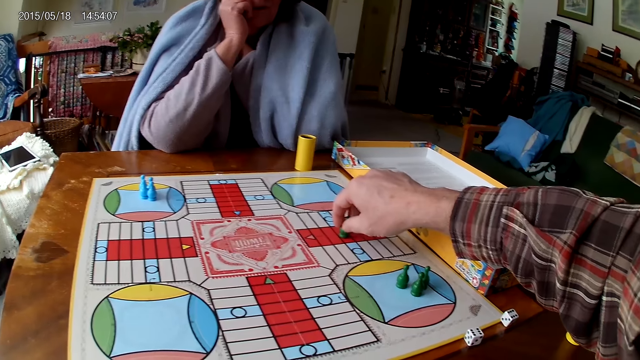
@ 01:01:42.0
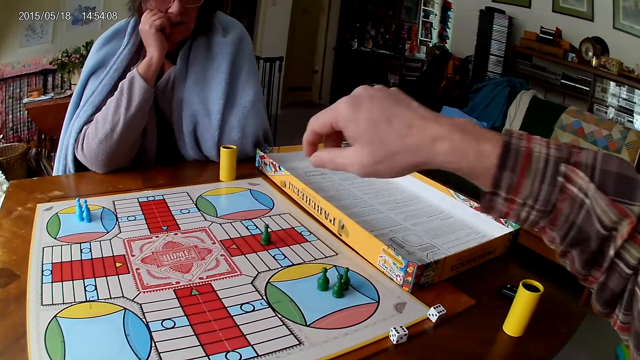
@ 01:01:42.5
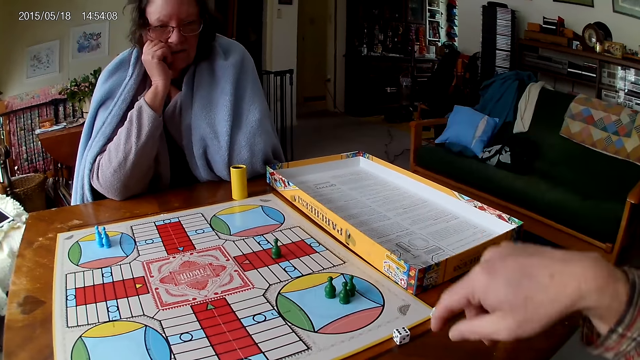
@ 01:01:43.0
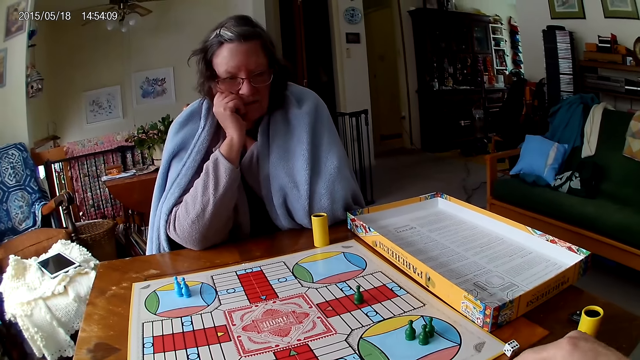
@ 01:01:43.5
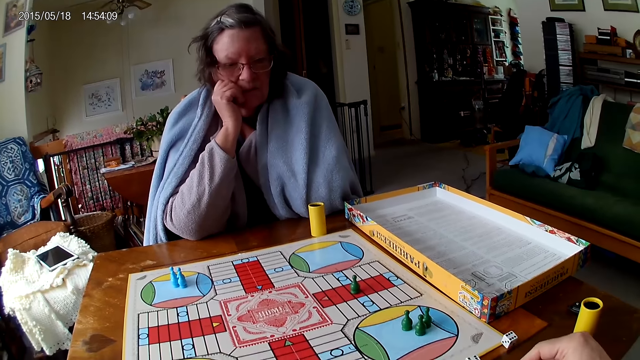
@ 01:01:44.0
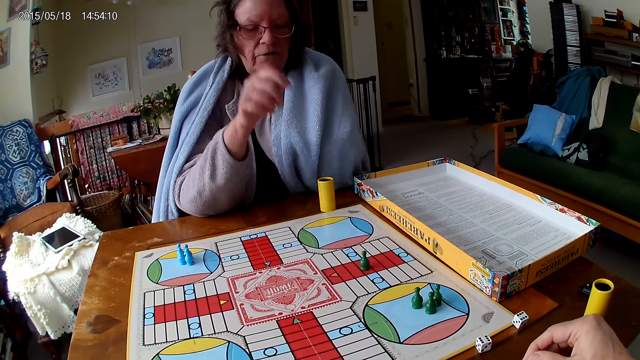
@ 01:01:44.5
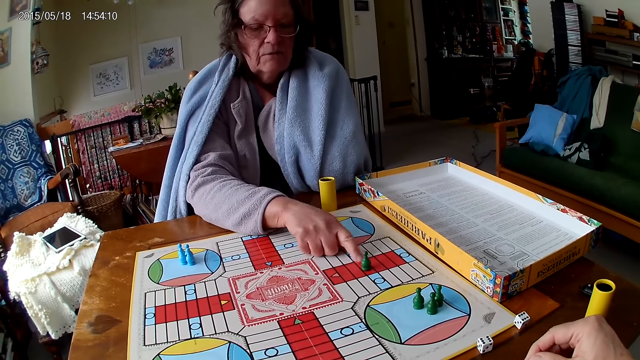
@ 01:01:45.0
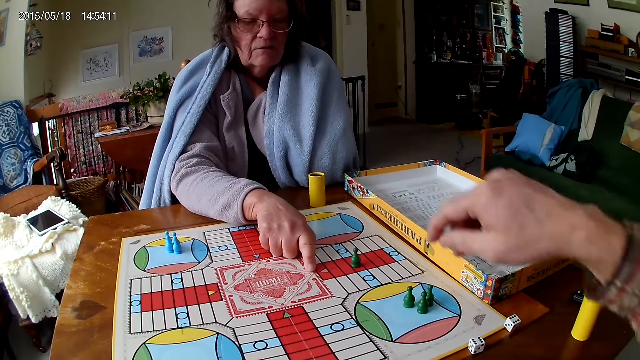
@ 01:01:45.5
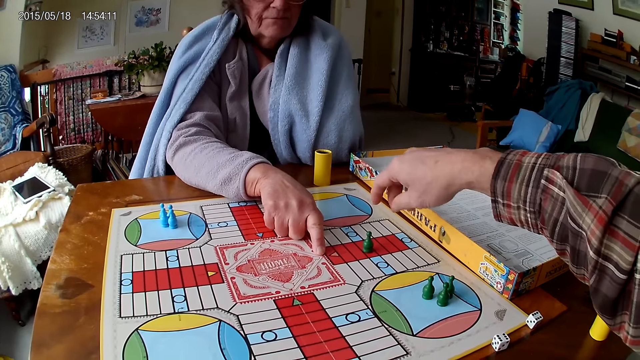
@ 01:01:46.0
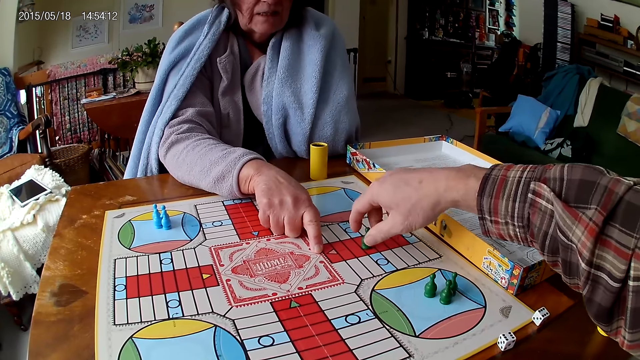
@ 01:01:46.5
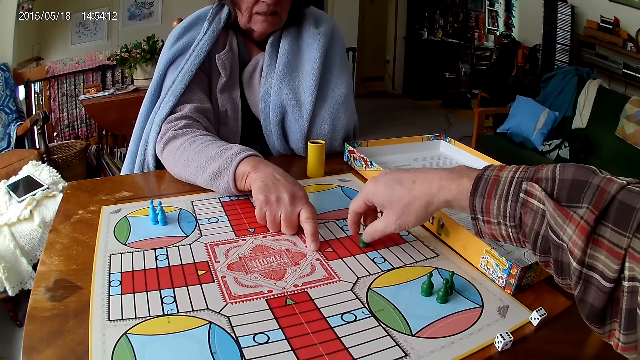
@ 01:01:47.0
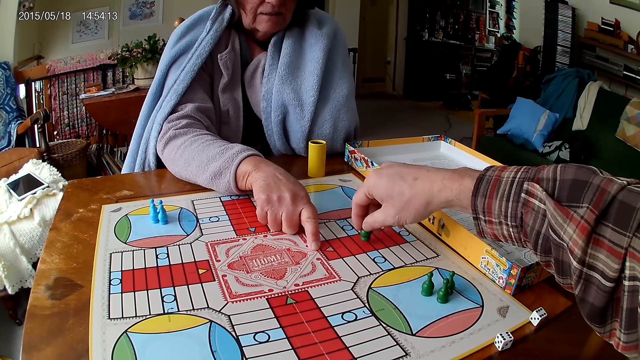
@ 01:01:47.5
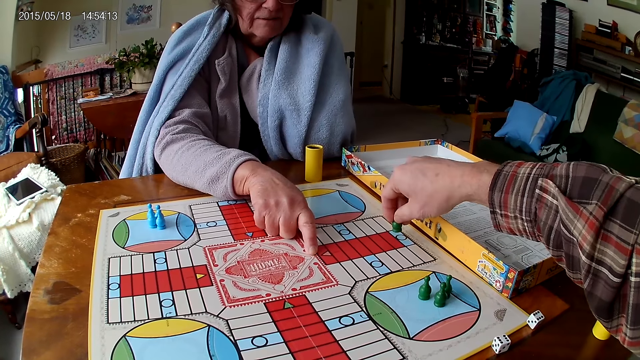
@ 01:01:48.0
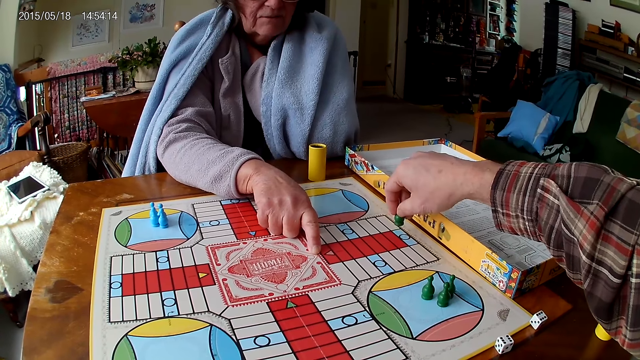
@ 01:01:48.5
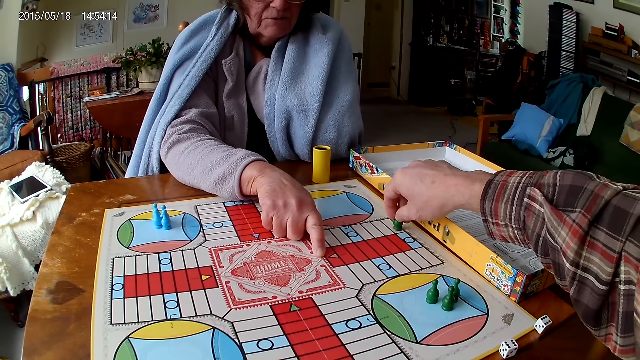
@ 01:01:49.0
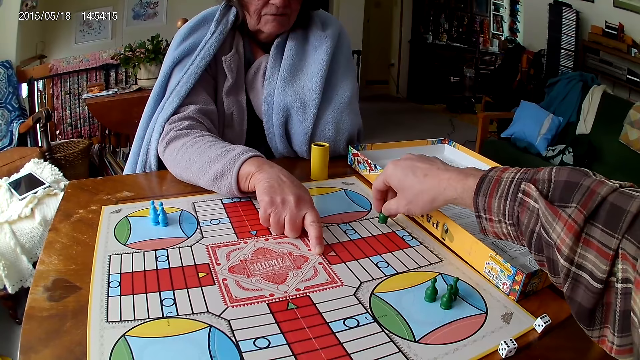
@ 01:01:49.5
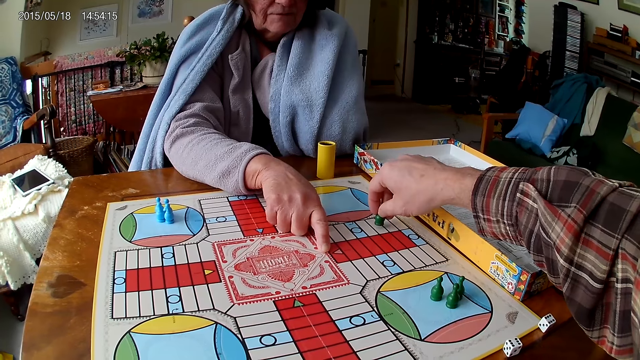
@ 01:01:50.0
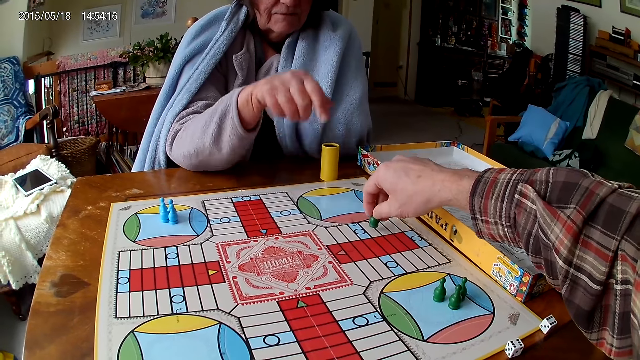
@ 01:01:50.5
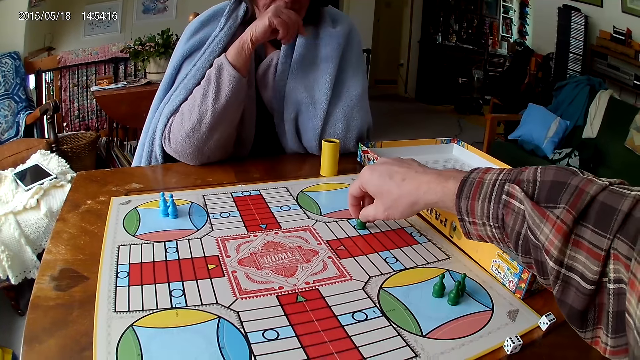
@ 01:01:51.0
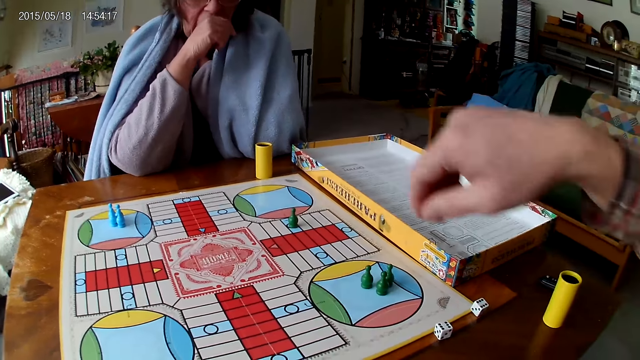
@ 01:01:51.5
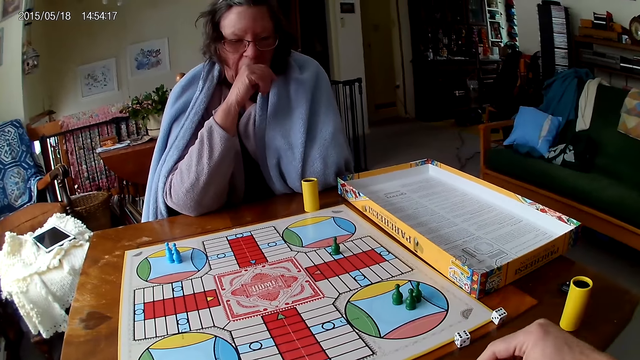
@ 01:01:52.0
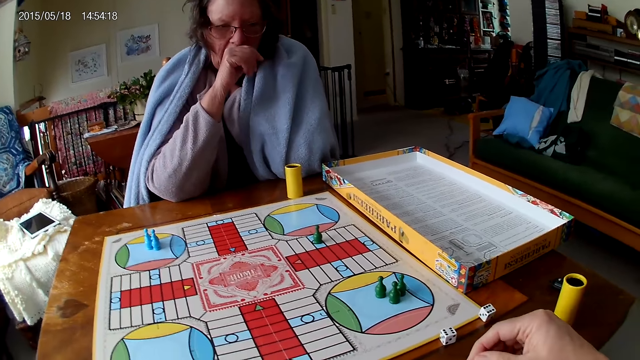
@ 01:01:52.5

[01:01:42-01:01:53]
A woman touches the tiles on the ludo game with her right index finger. She counts the board. The camera wearer moves the ludo tokens or pawns on the ludo game with his right hand. He counts the tiles on the ludo game on the table with ludo tokens in his right hand. The woman counts the board. The camera wearer moves the pawn.

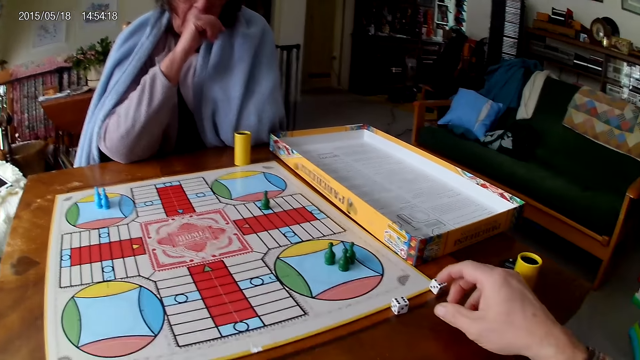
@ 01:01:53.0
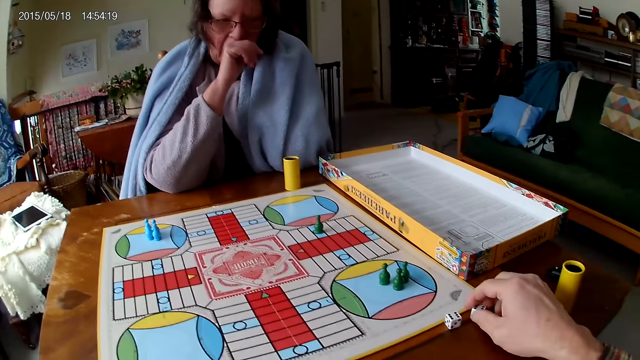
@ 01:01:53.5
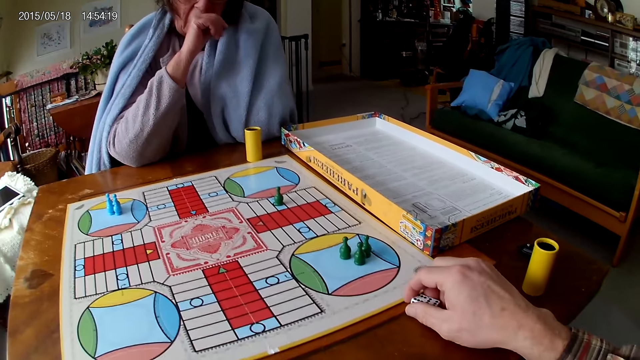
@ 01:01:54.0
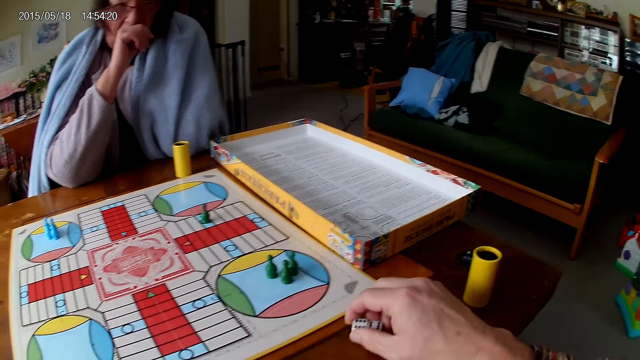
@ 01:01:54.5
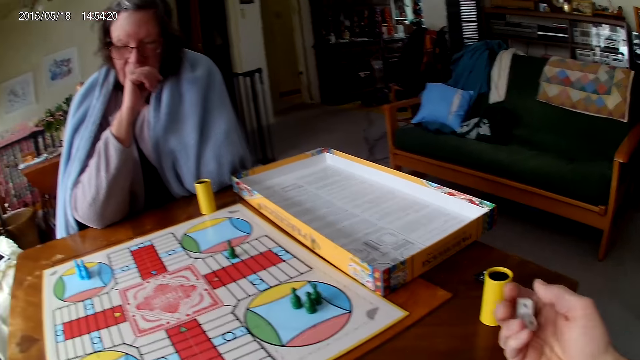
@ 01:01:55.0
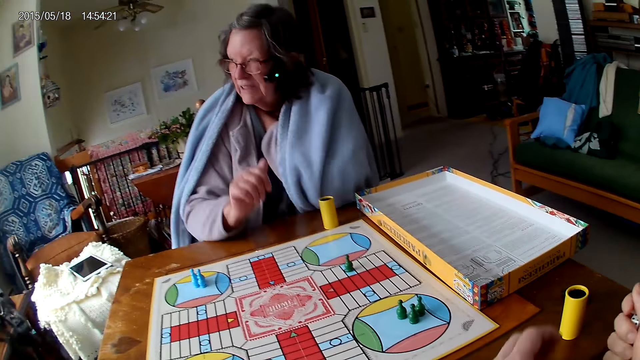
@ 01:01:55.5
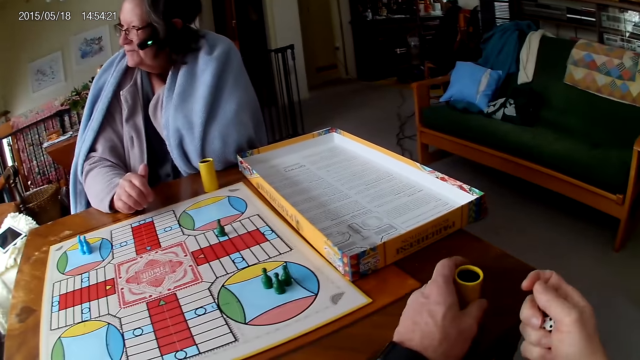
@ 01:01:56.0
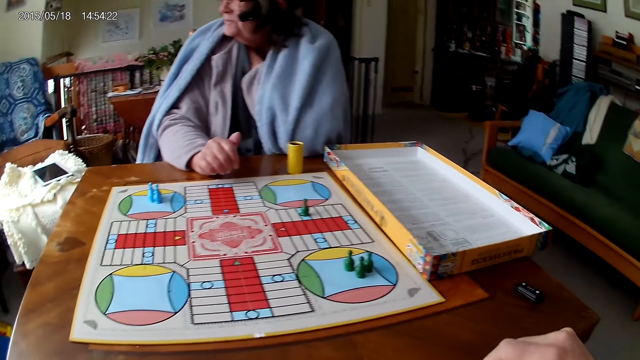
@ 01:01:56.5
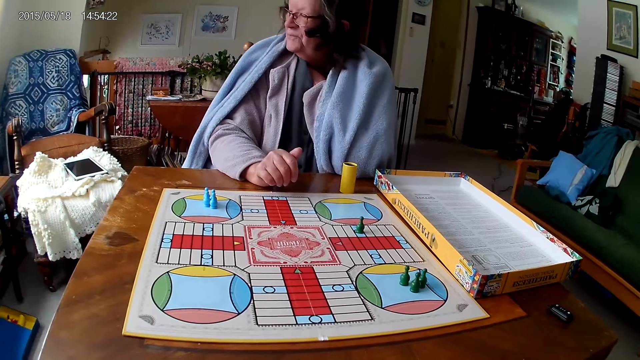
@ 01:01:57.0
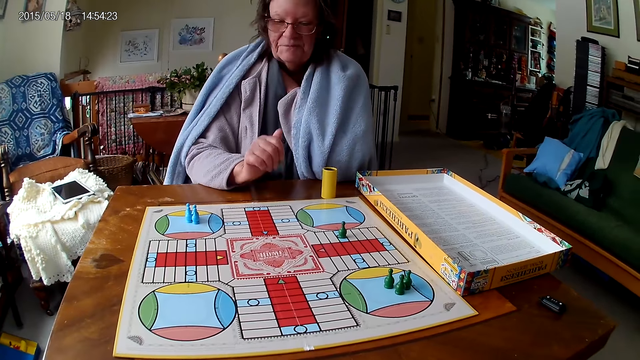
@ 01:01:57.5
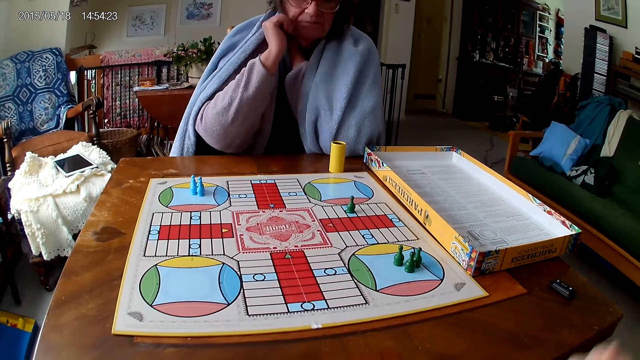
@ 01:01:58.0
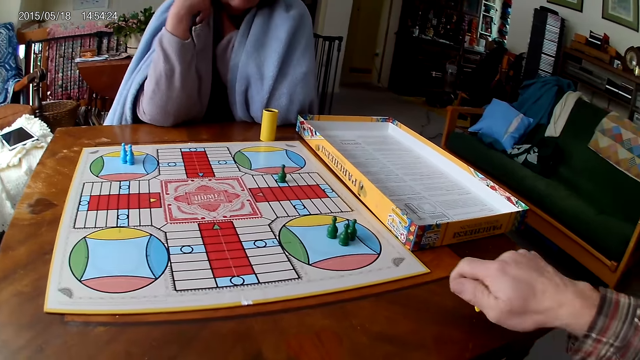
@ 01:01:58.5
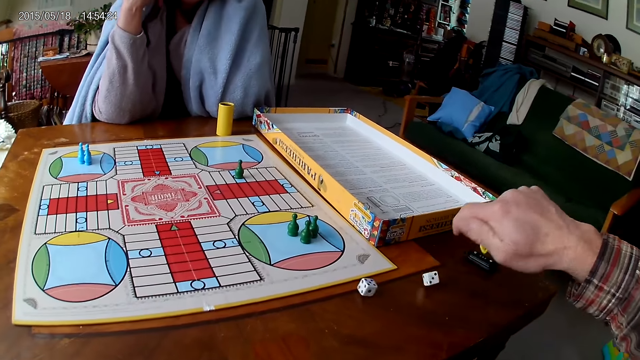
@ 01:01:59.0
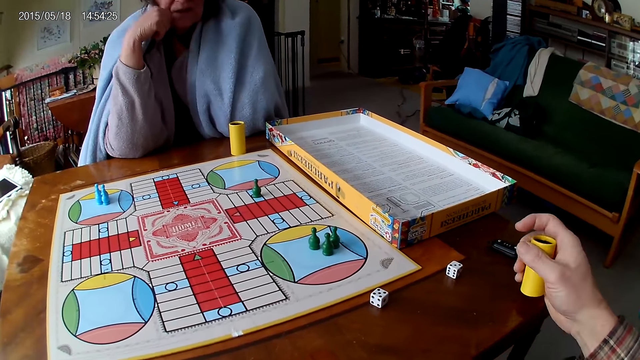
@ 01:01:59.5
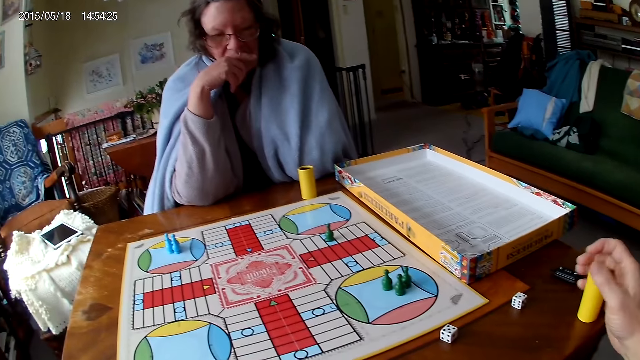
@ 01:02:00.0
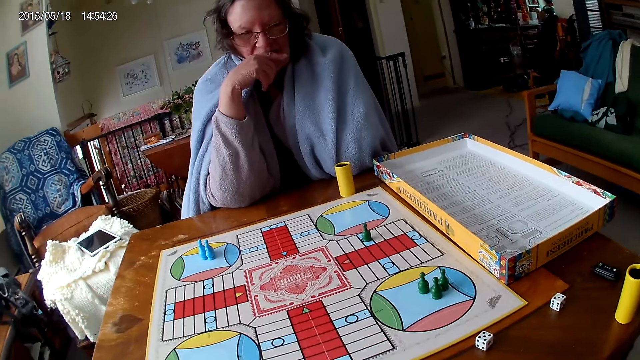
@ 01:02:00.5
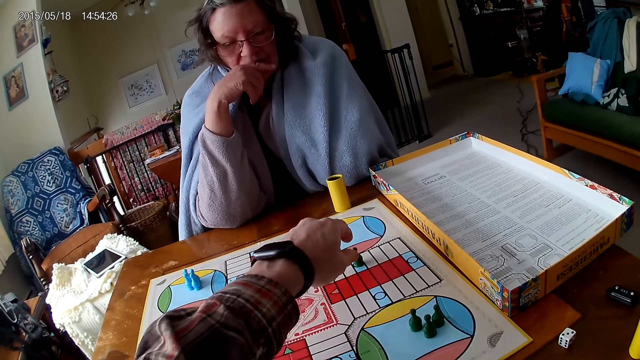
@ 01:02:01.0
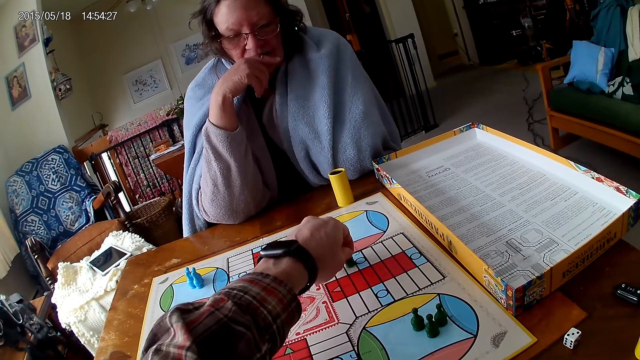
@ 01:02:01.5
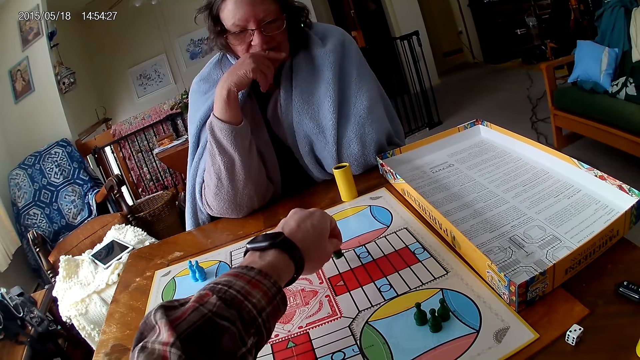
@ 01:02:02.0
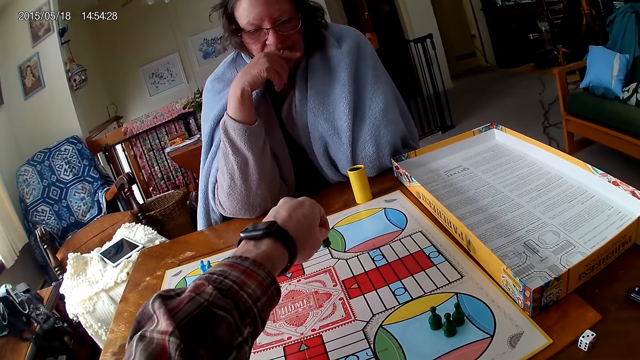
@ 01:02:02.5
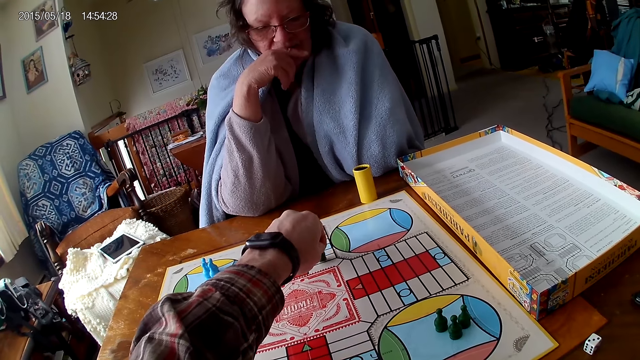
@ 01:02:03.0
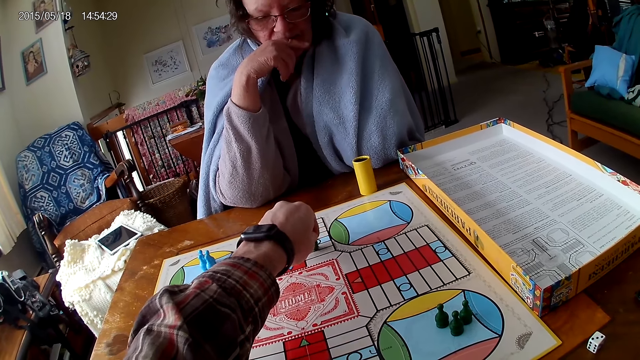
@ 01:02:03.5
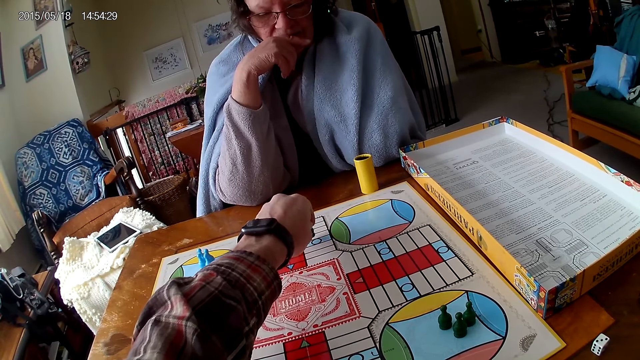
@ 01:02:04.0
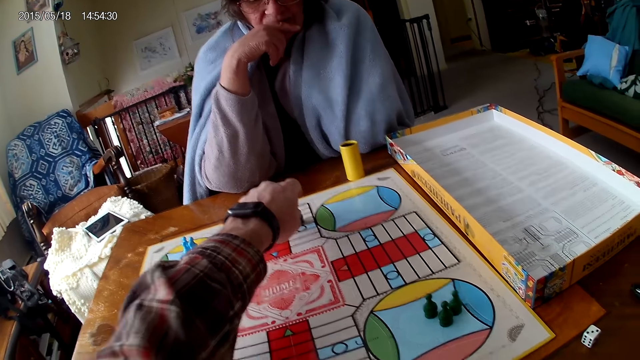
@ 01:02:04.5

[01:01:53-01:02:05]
The camera wearer picks up the dice on the ludo game with his right hand. He holds the dice in his right hand. He pours the dice in the dice cup or dice can on the ludo game with his right hand. He shakes the dice cup in his right hand. He pours the dice in the dice cup on the ludo game with his right hand. He puts the dice can on the table. He counts the tiles on the ludo game on the table with ludo tokens in his right hand. He moves a pawn.
